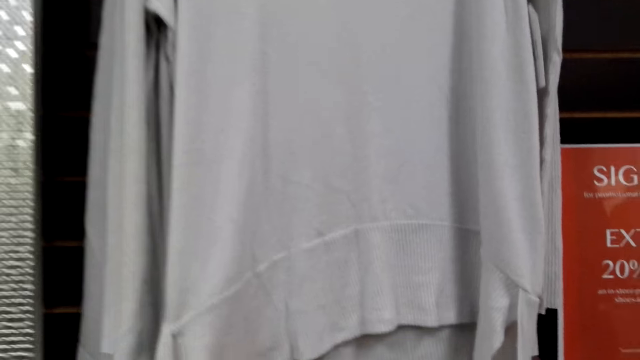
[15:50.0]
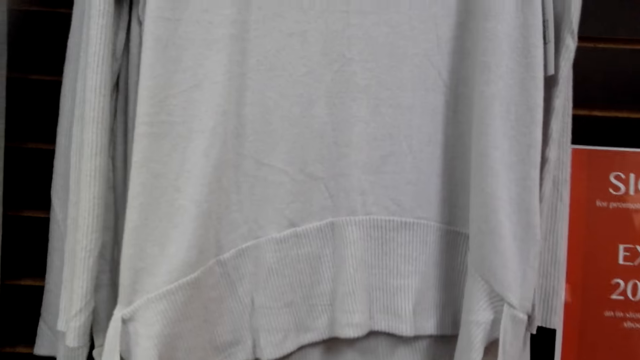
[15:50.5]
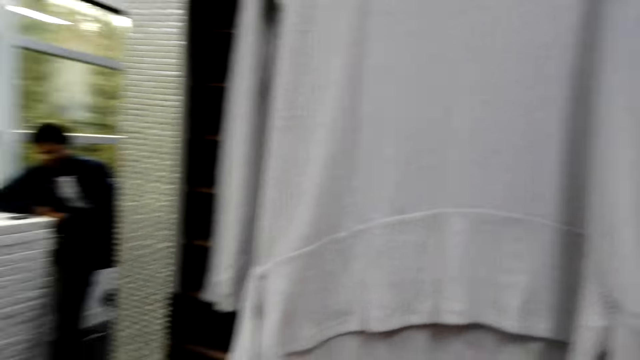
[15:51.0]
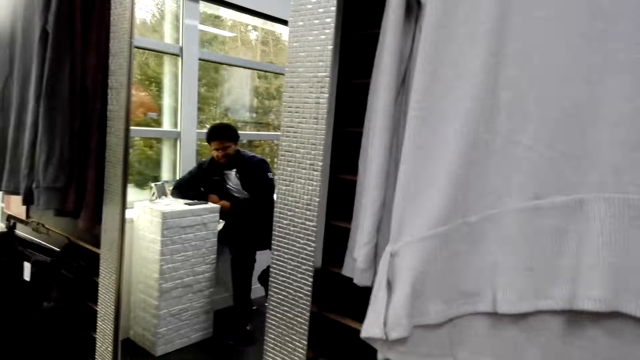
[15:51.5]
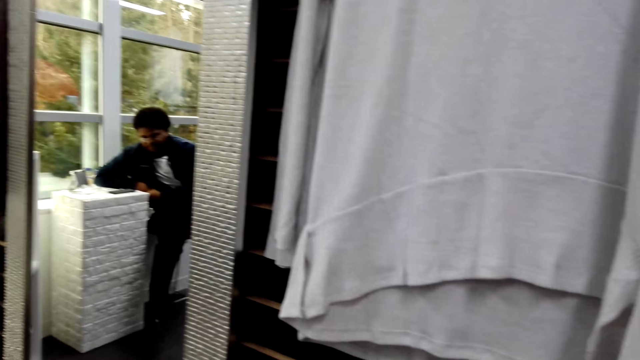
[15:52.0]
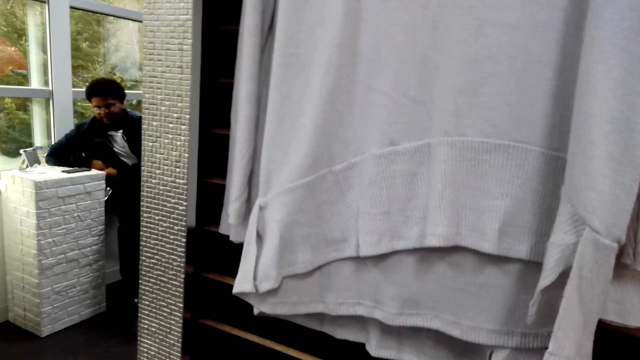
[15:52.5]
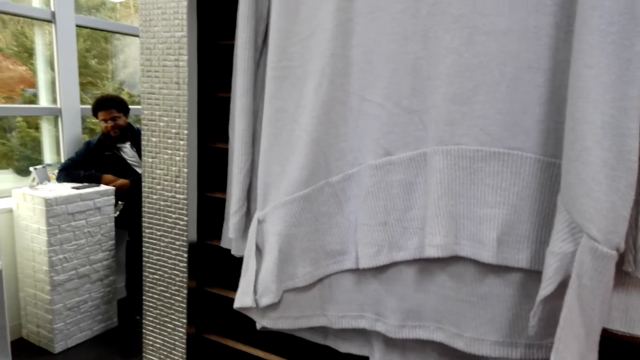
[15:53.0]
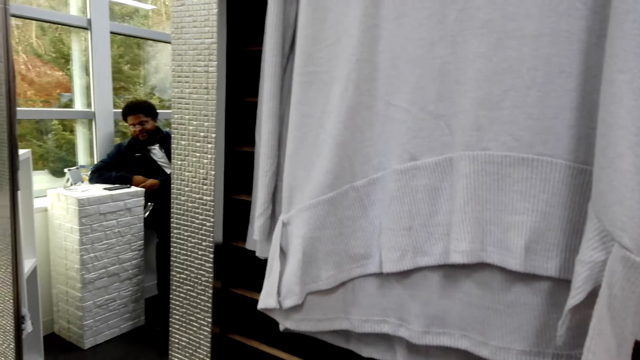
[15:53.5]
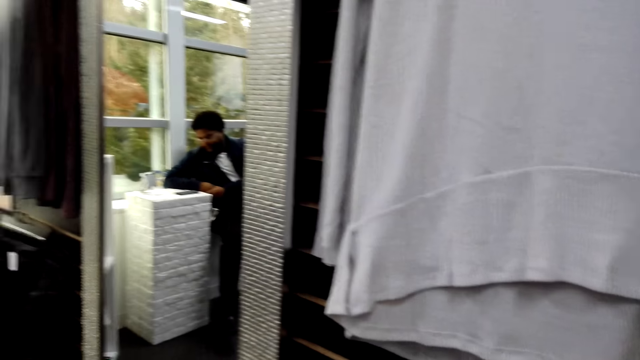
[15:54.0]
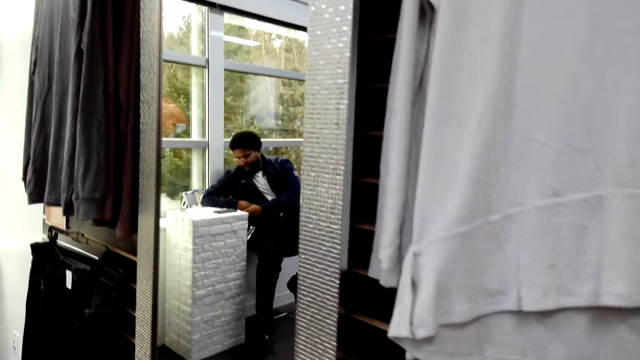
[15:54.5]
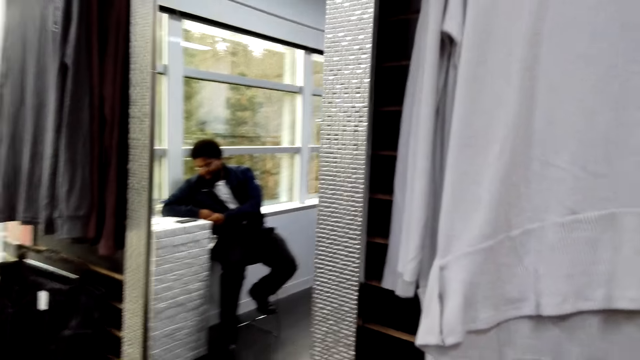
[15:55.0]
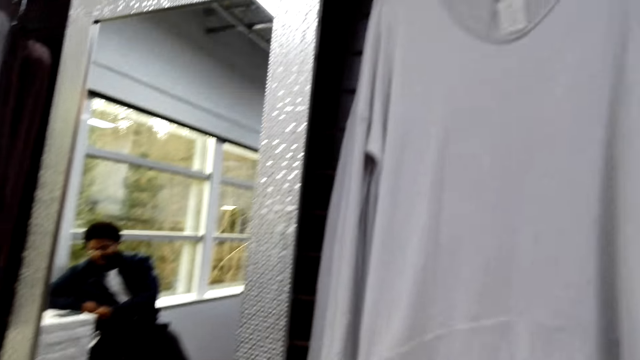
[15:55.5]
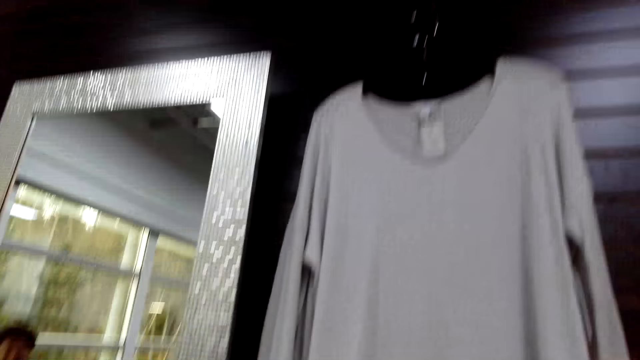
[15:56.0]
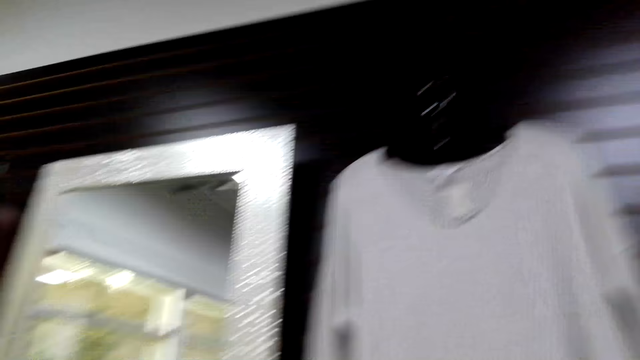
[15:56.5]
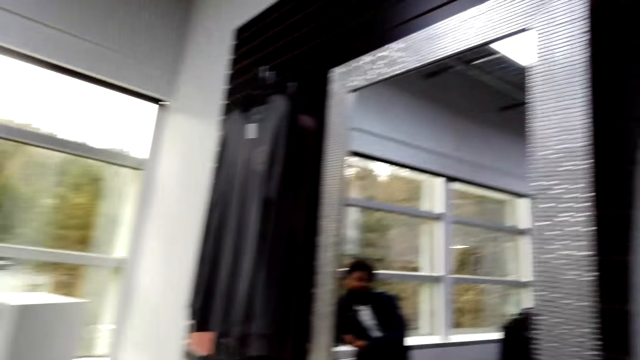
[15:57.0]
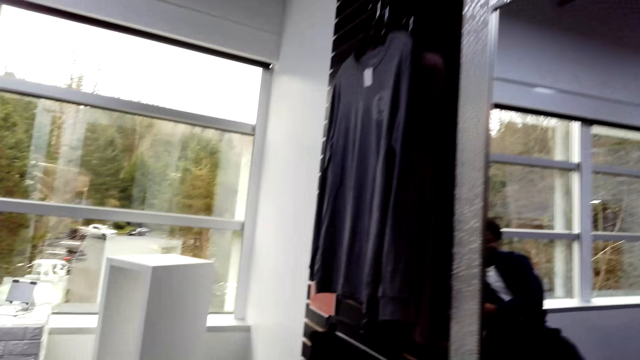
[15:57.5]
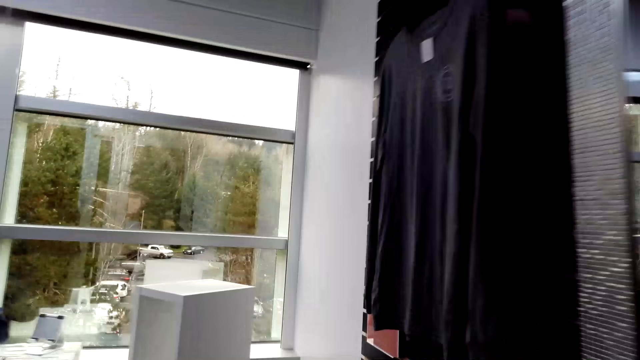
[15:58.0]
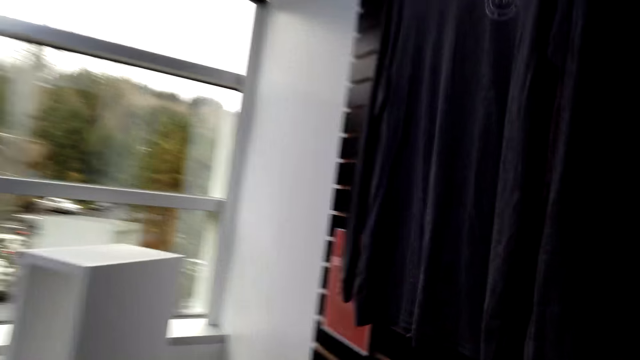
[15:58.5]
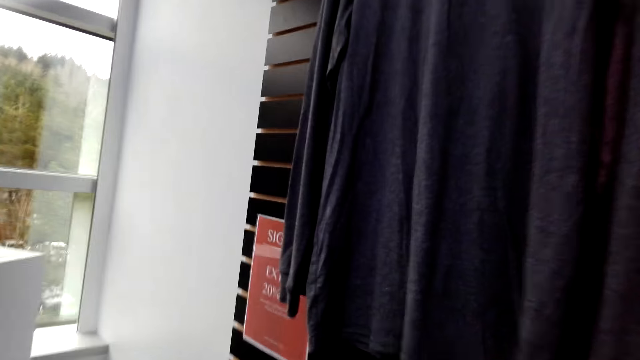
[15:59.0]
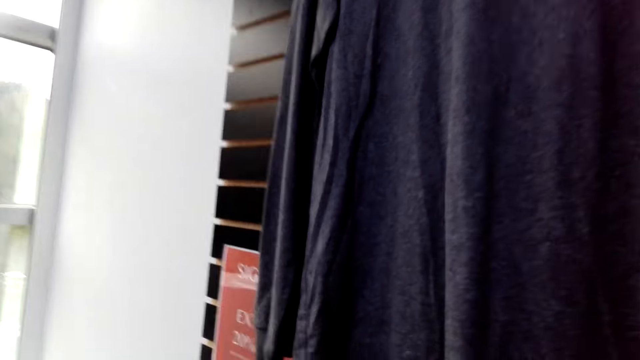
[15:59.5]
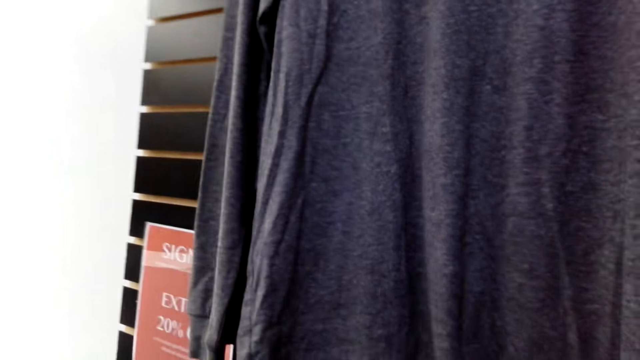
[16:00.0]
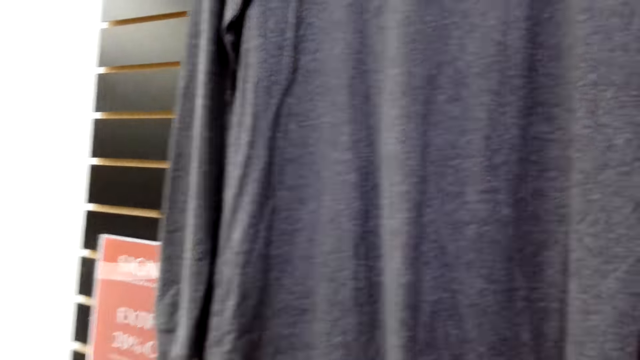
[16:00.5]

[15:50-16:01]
The camera wearer looks at a sweater top on the hanger. They look at a man. They speak to the man. They look around. They walk around.

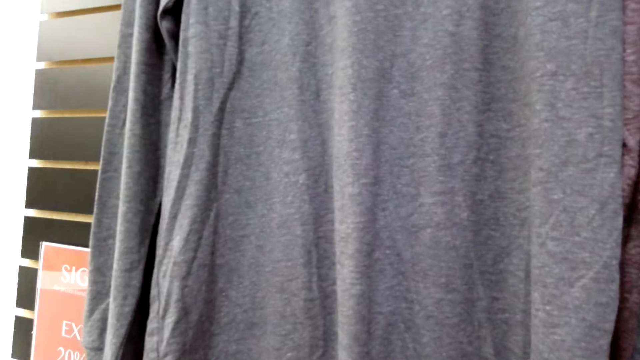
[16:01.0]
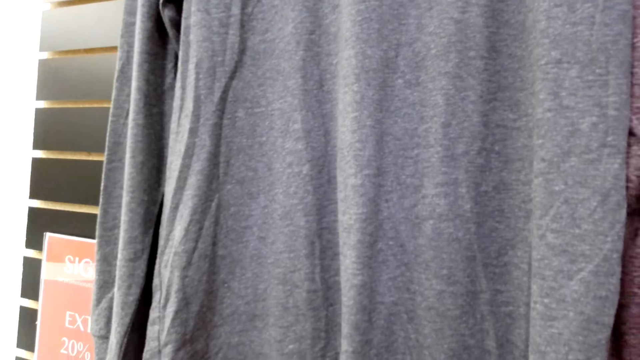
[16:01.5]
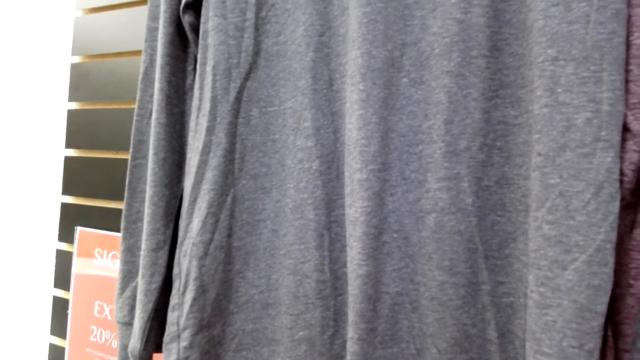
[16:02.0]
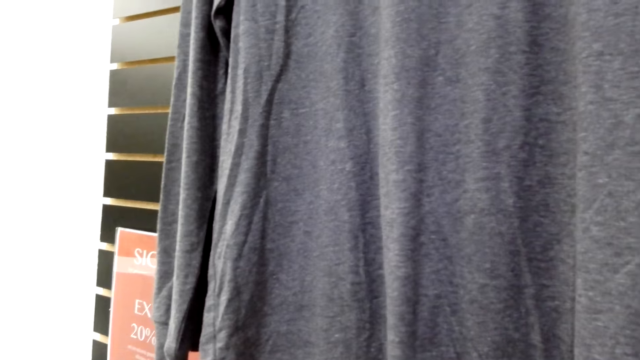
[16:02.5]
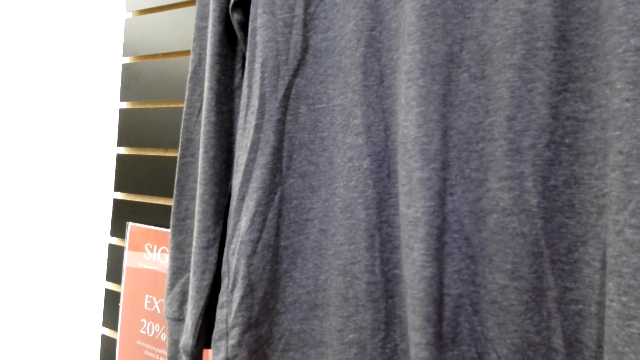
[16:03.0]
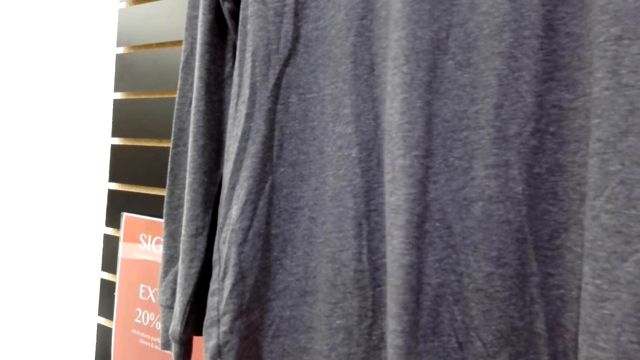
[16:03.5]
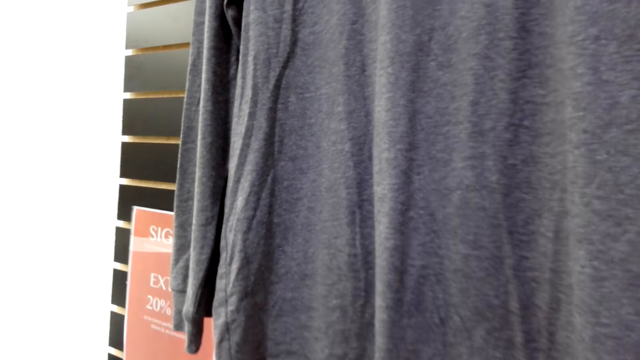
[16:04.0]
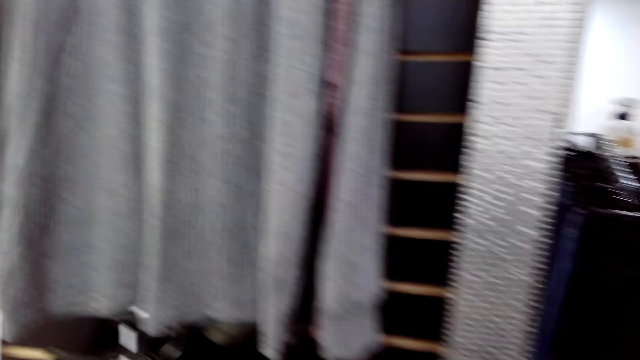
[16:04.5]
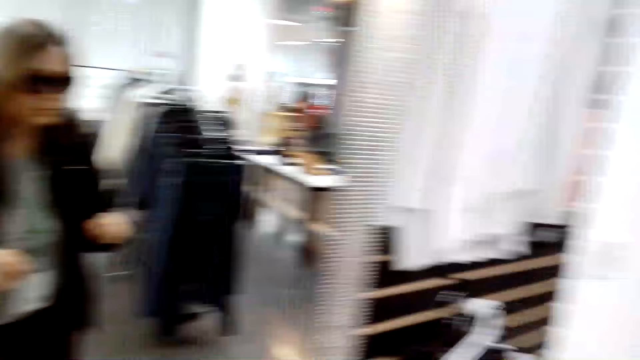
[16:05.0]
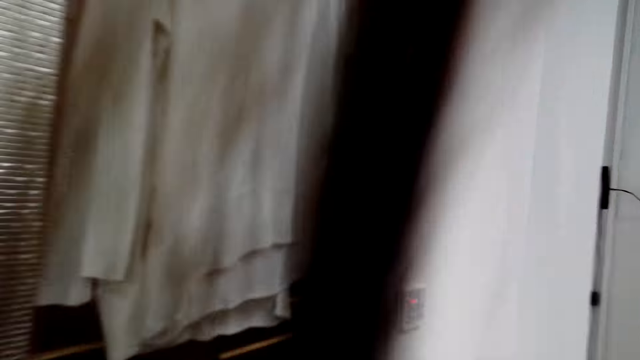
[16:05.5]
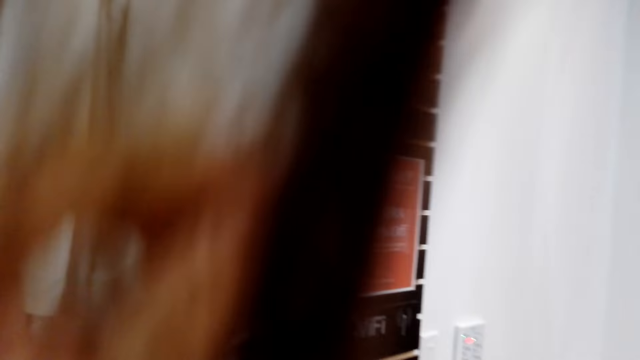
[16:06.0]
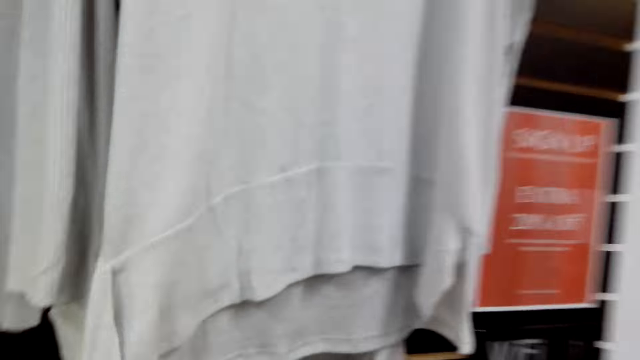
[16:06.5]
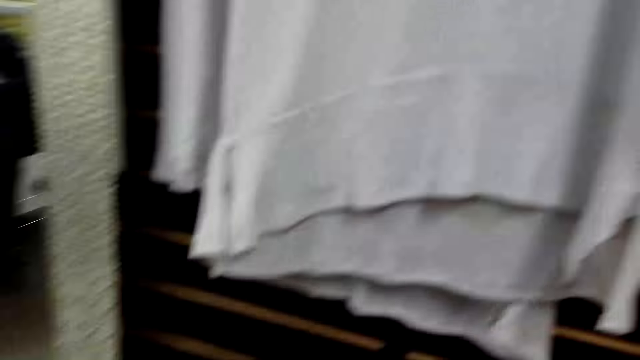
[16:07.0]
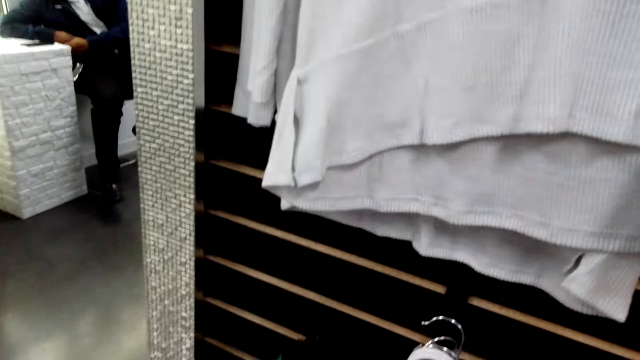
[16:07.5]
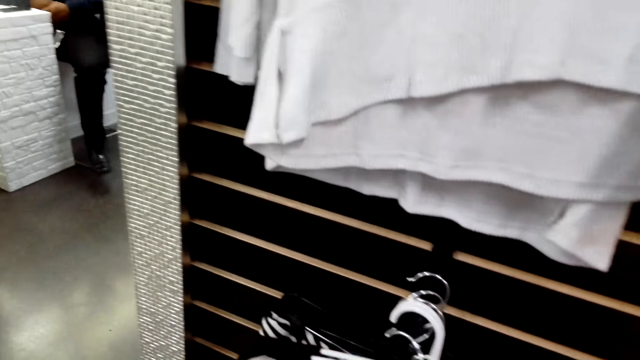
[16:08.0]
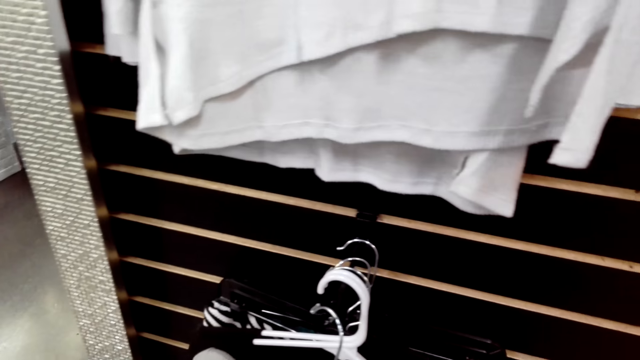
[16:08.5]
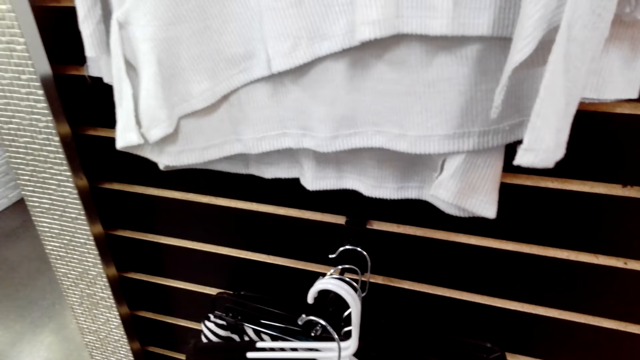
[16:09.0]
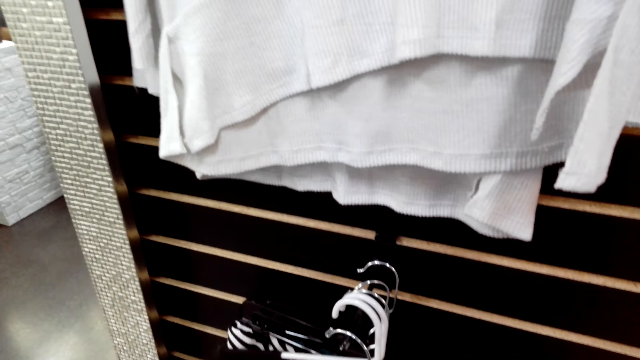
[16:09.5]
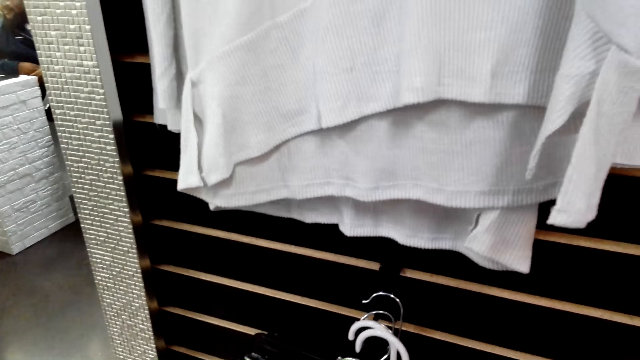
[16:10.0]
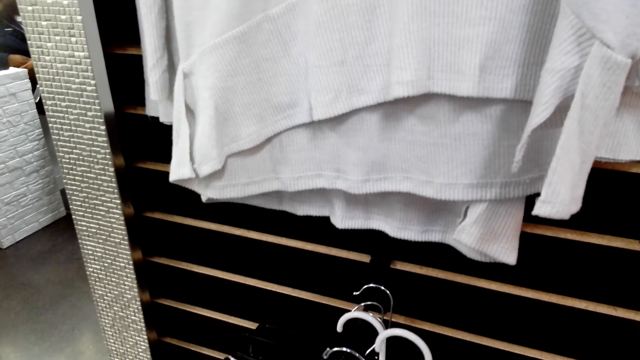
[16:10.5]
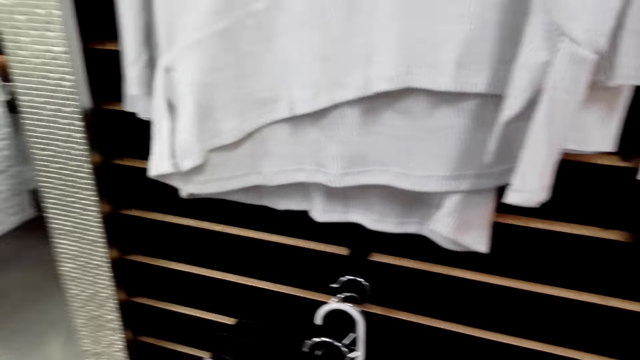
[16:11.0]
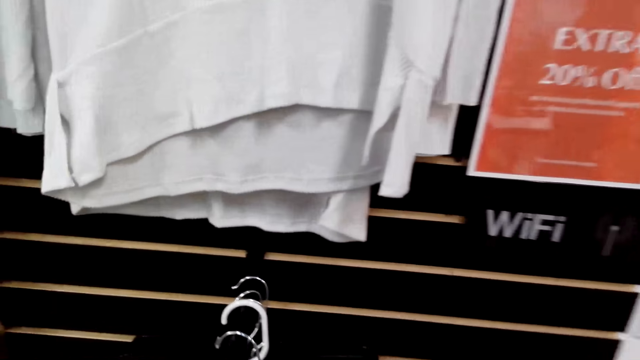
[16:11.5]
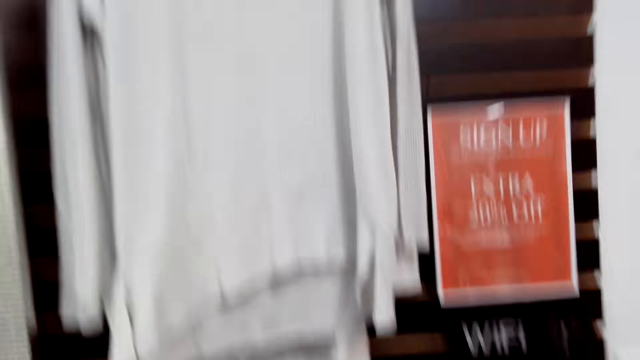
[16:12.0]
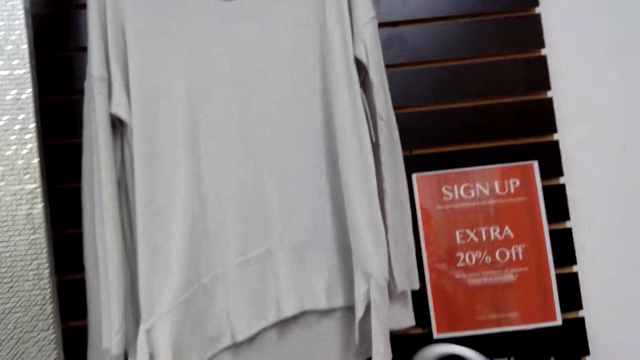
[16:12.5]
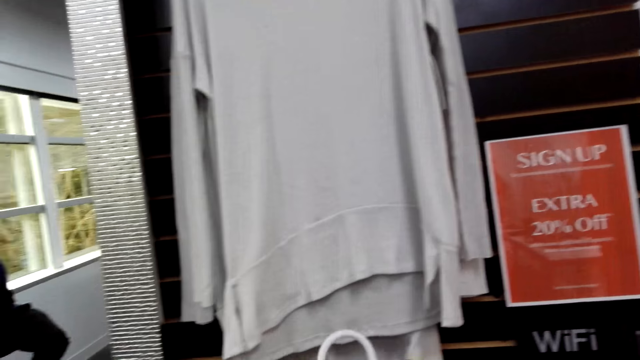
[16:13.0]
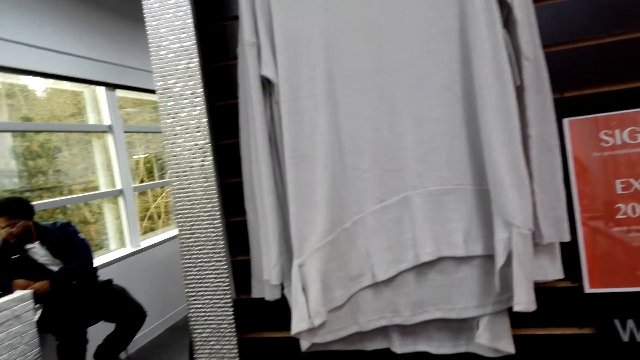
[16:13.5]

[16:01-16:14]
The camera wearer walks in the clothes store. They touch a sweater top on the hanger. They look around. They murmur. They remove a hanger.
